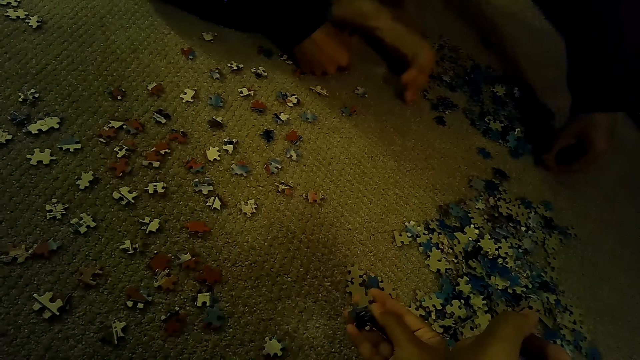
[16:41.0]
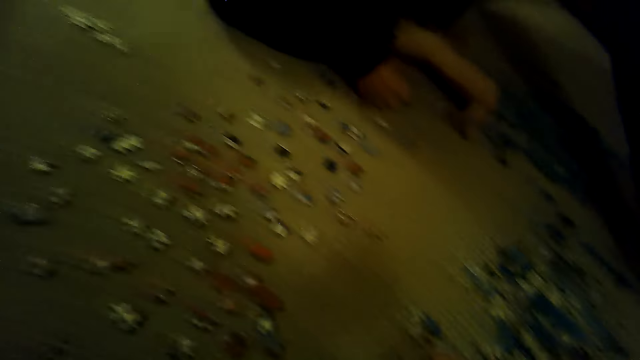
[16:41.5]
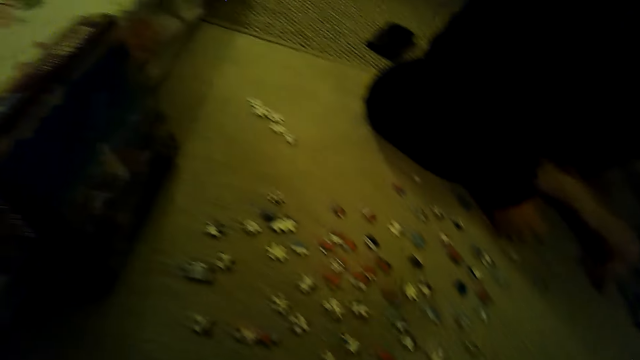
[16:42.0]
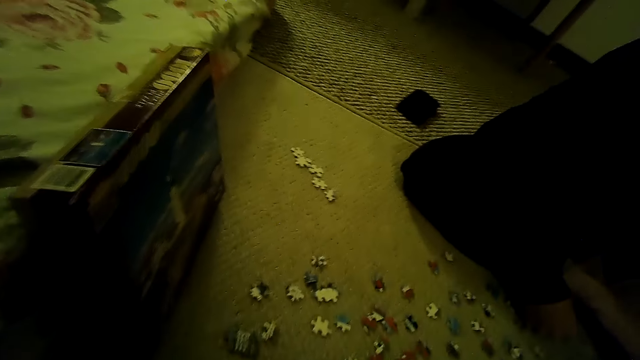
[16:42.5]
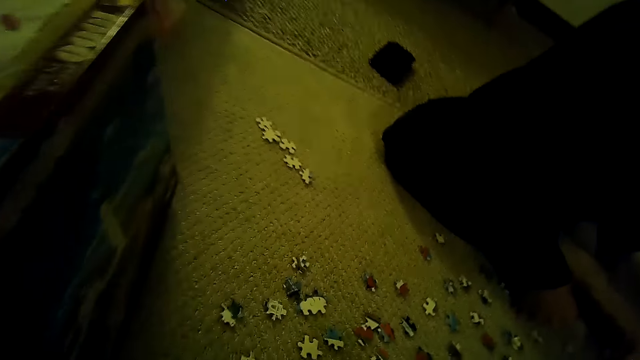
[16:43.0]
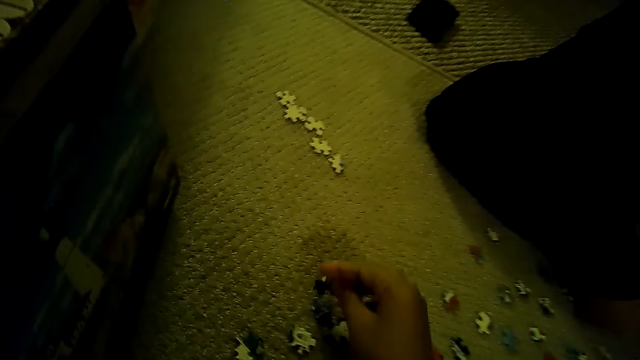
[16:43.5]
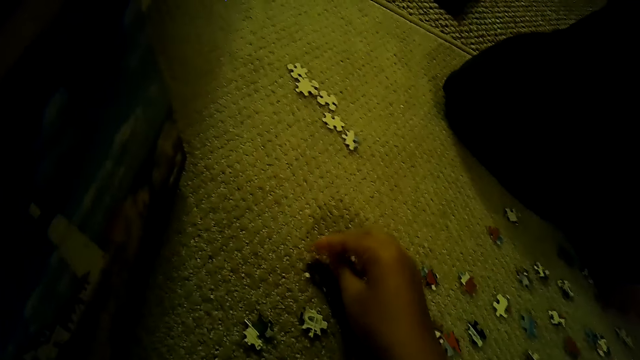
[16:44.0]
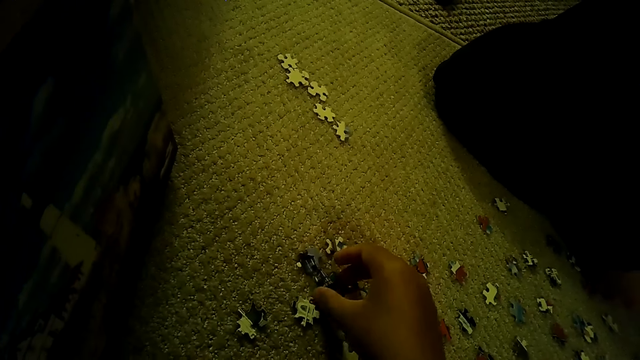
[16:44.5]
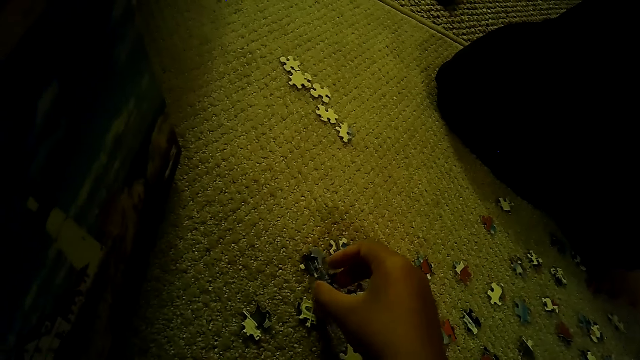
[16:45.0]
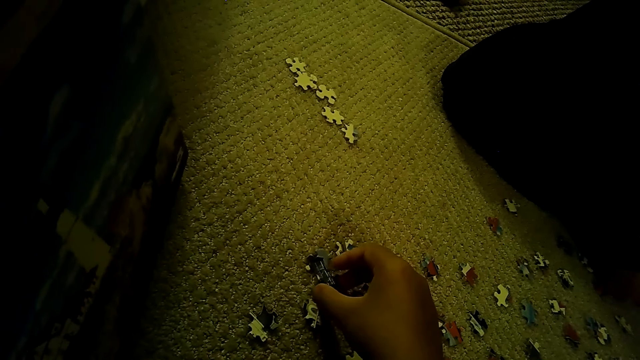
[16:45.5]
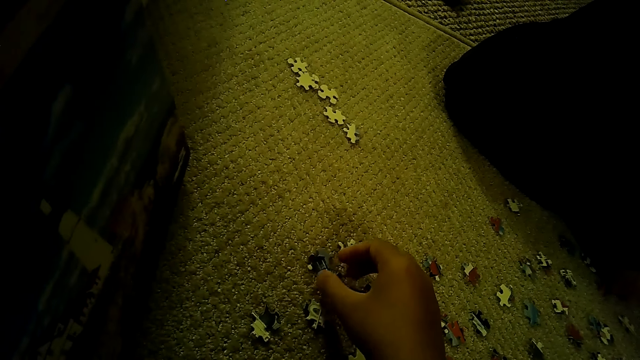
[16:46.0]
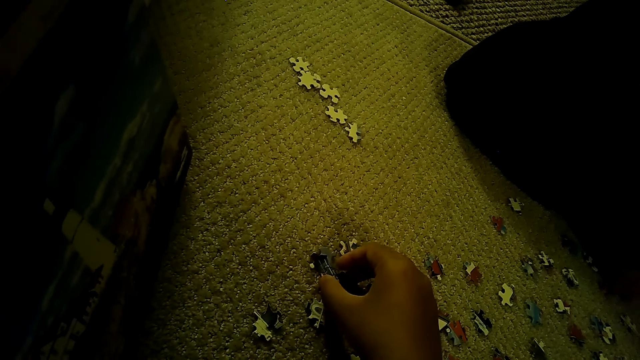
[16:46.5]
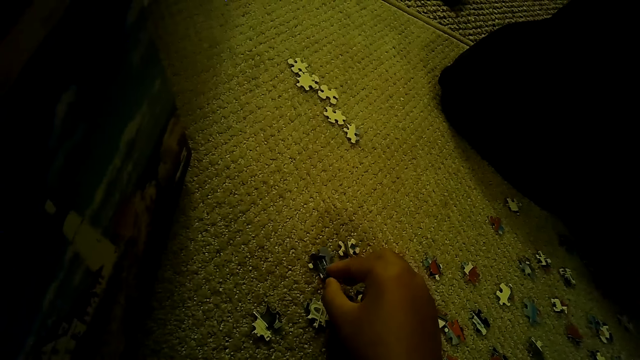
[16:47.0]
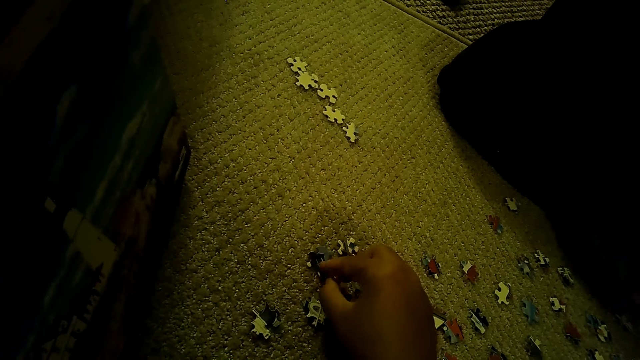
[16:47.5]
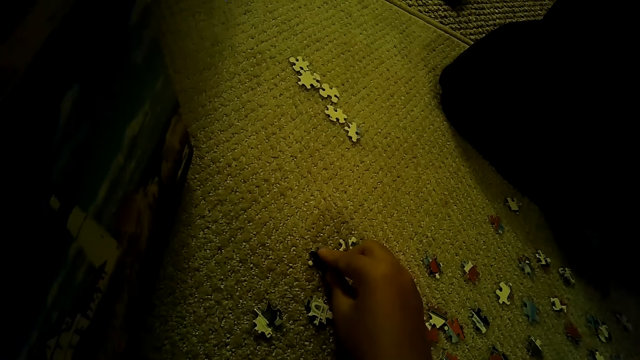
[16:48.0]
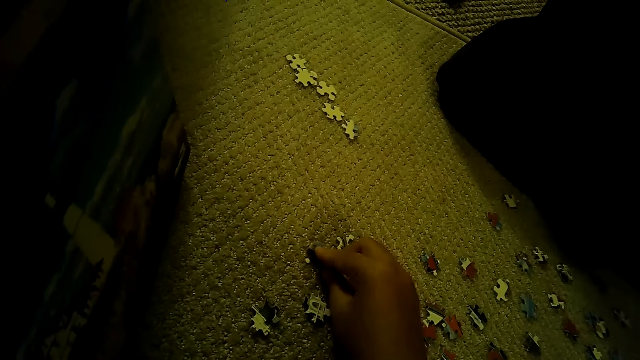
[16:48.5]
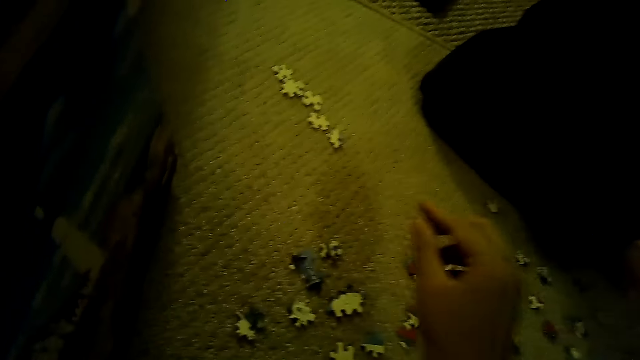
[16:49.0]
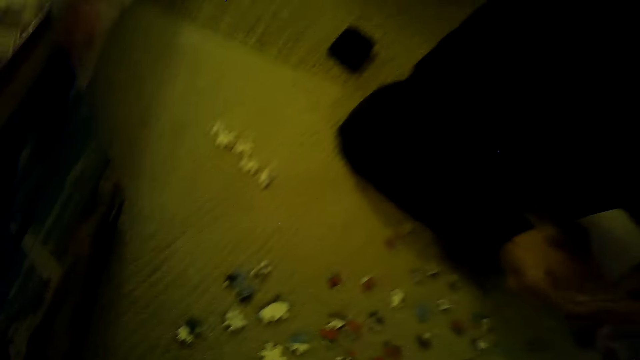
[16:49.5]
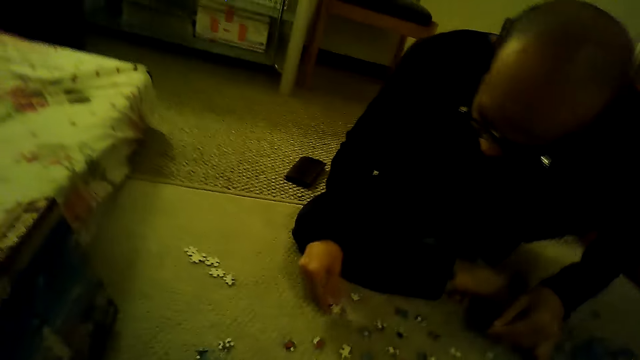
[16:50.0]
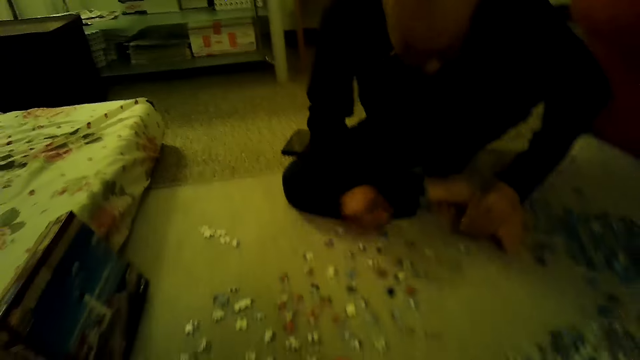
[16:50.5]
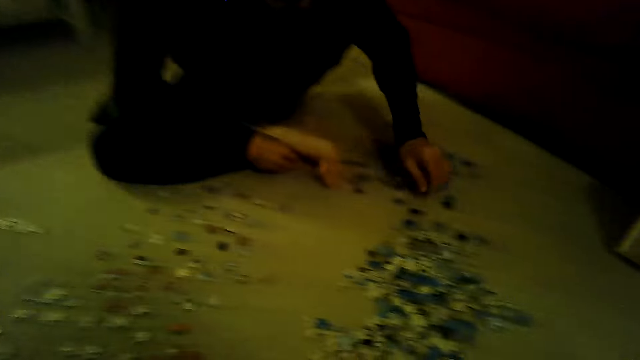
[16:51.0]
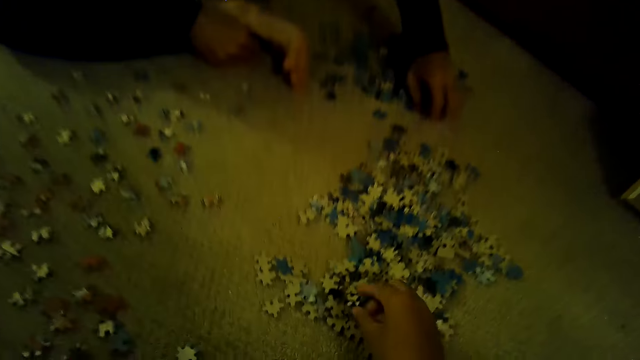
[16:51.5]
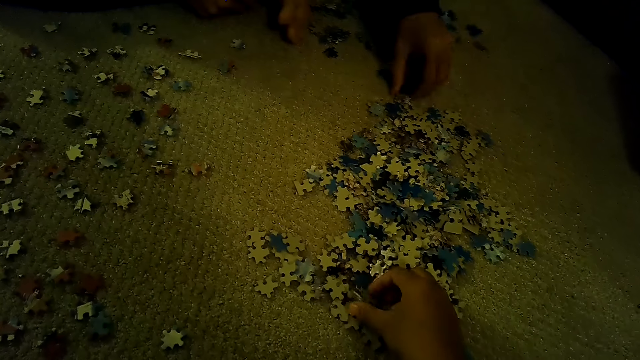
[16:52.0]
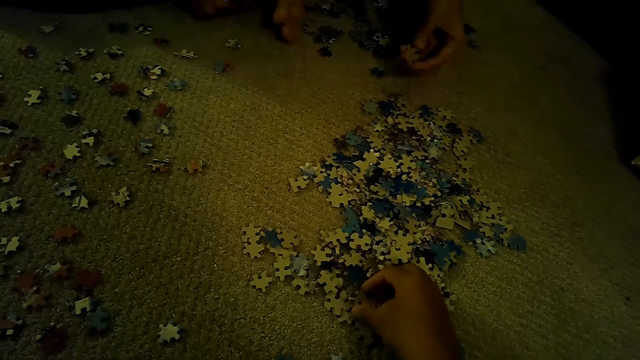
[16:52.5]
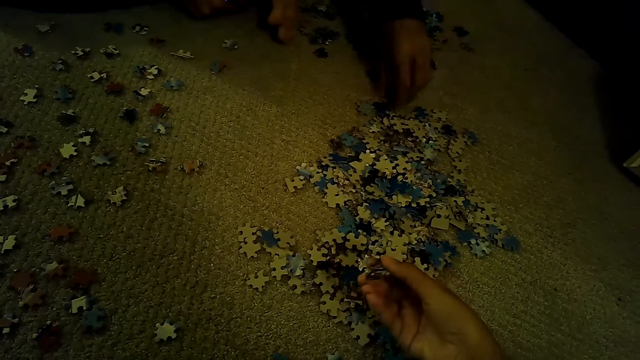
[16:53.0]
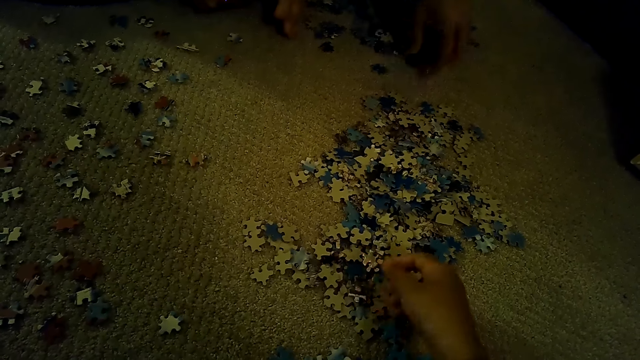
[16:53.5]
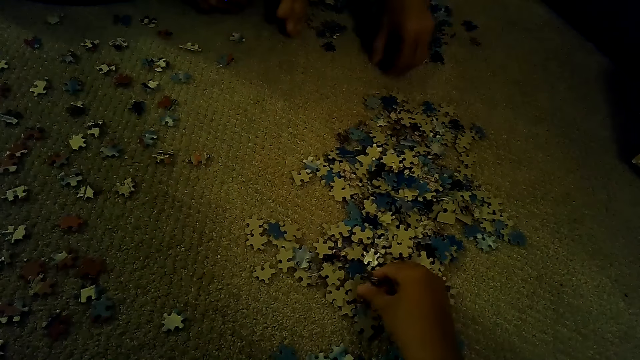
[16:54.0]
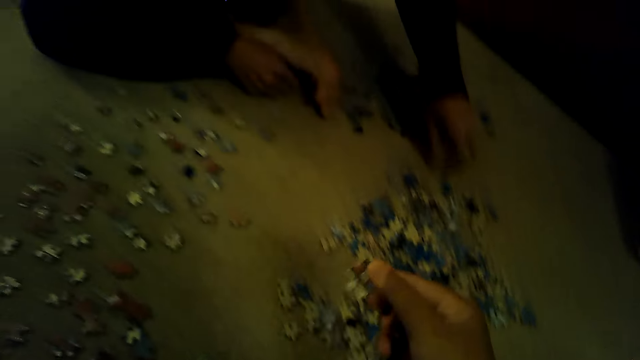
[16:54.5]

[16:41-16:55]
The camera wearer stares at the box of a jigsaw puzzle. They play the jigsaw puzzle. They drop a piece of the jigsaw puzzle. They touch the pieces of the jigsaw puzzle with the right hand. They swing the right hand. A man plays the jigsaw puzzle. The camera wearer sorts the pieces of the jigsaw puzzle.

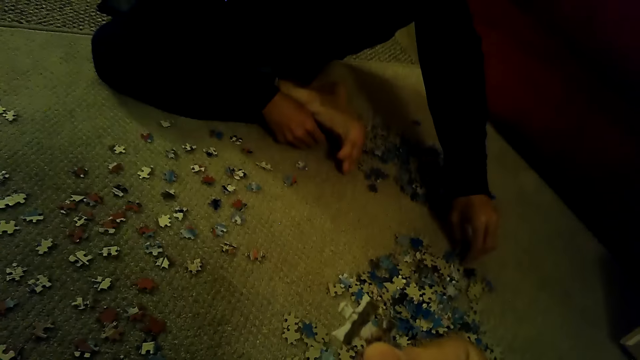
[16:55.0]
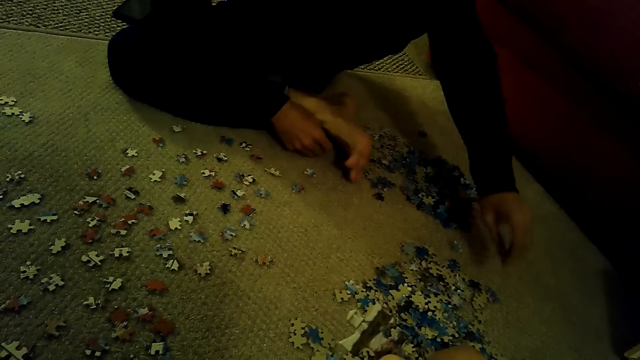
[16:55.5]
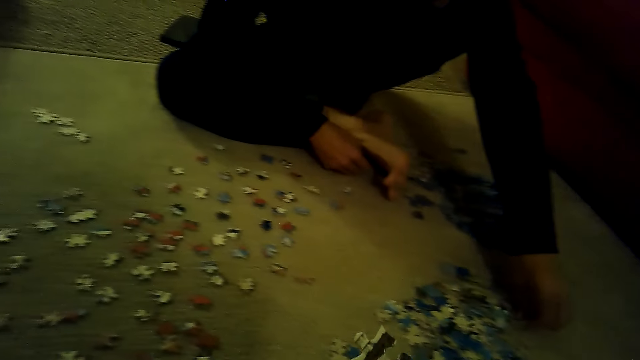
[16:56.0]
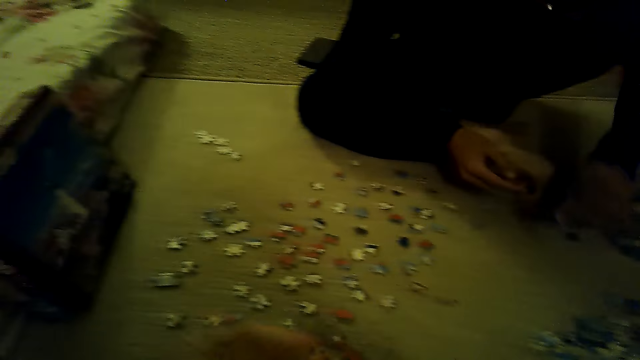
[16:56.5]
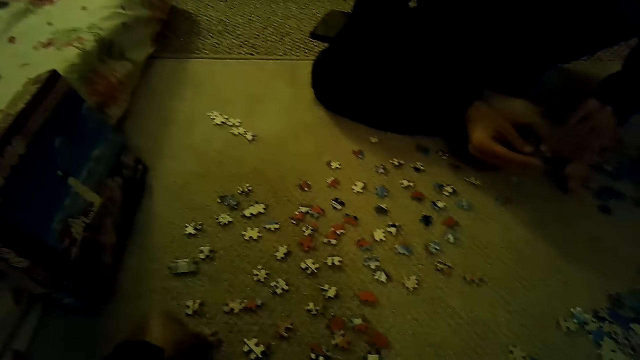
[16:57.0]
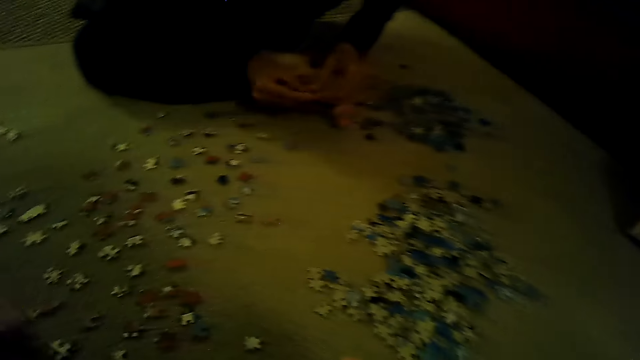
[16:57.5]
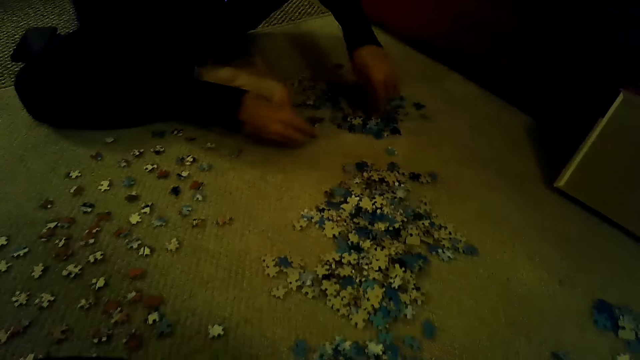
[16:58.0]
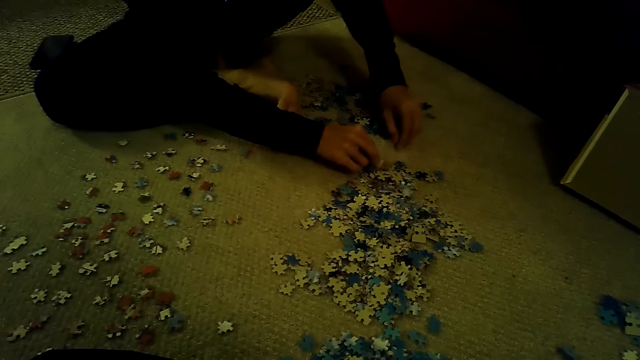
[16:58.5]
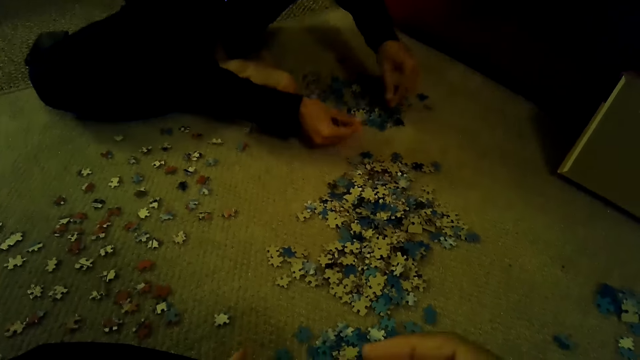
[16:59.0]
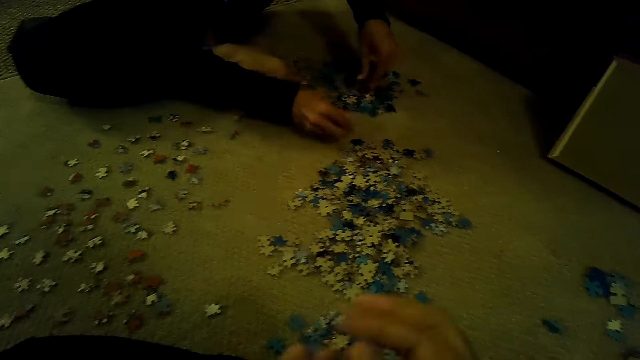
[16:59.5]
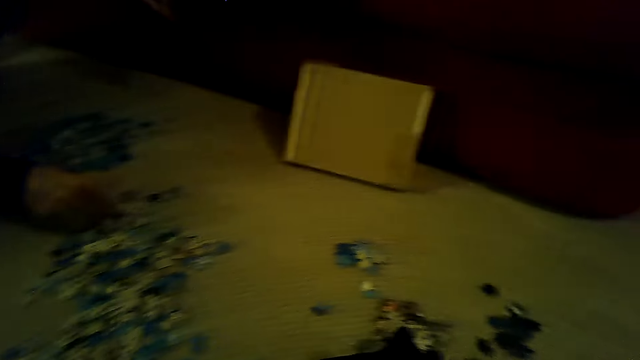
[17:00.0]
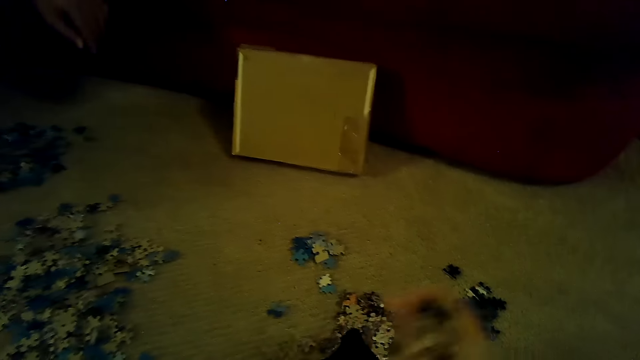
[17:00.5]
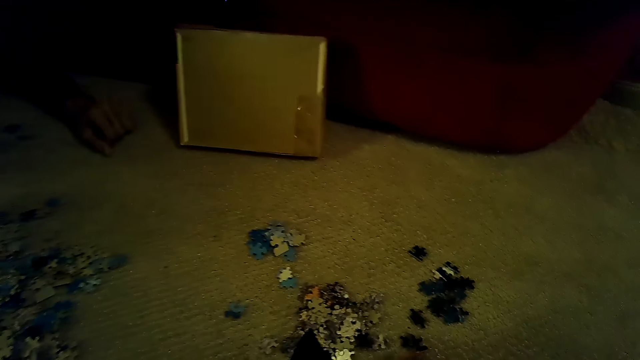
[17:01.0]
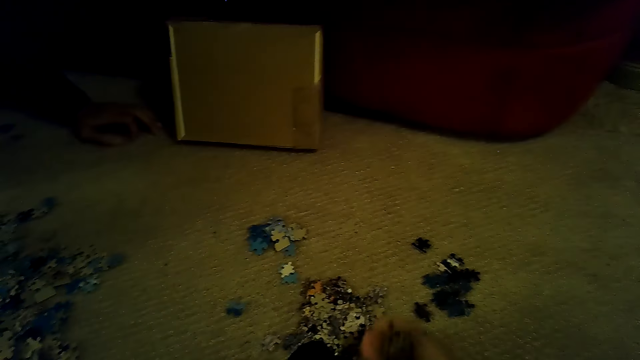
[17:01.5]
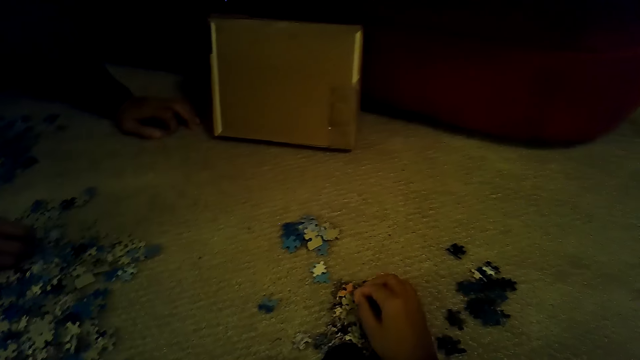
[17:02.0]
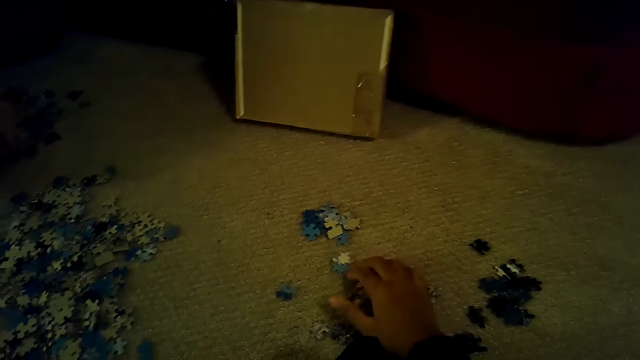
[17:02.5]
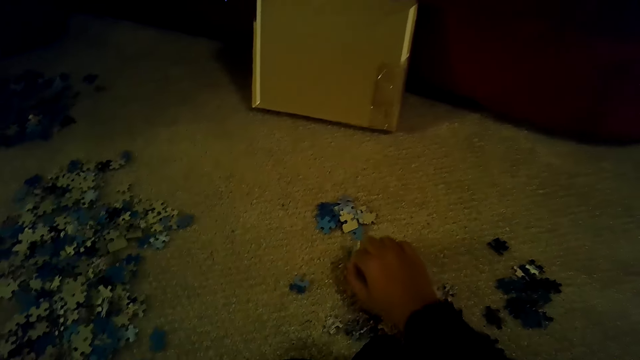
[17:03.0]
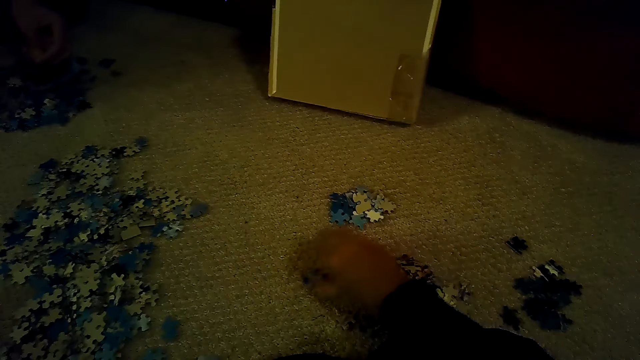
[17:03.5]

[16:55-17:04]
The camera wearer stares at the box of a jigsaw puzzle. They play the jigsaw puzzle. They stare at the pieces of the jigsaw puzzle. They sort the pieces of the jigsaw puzzle.
